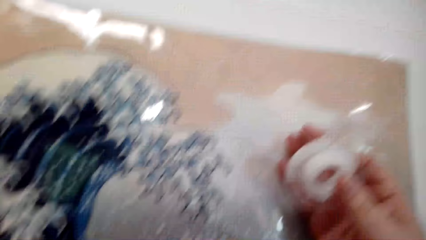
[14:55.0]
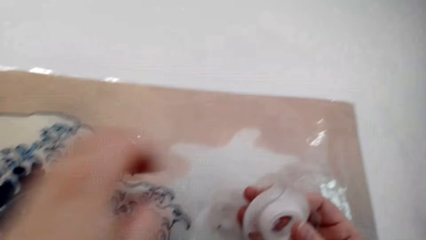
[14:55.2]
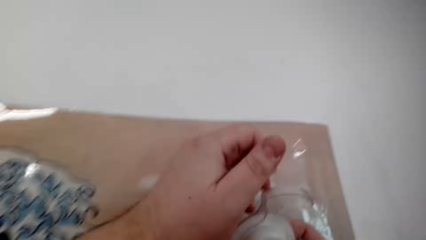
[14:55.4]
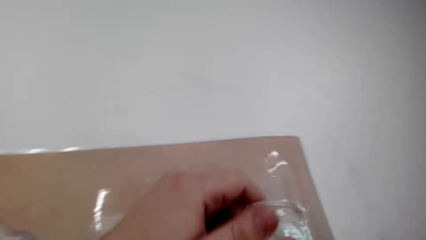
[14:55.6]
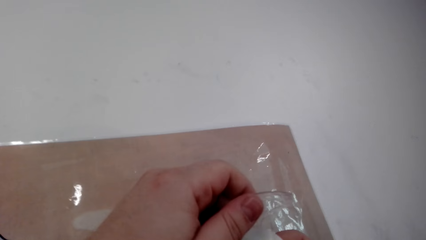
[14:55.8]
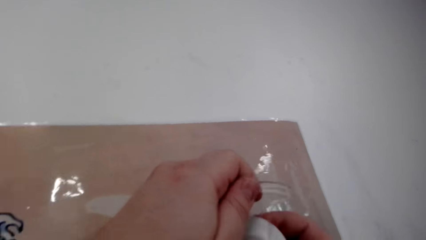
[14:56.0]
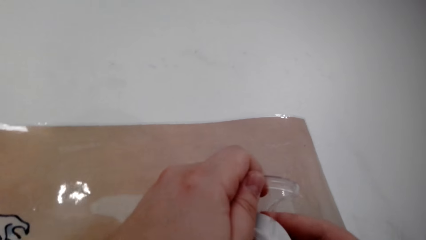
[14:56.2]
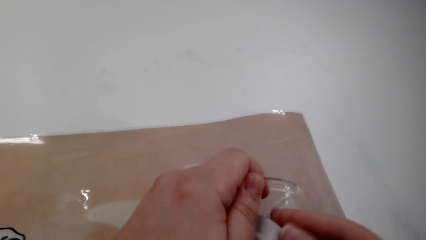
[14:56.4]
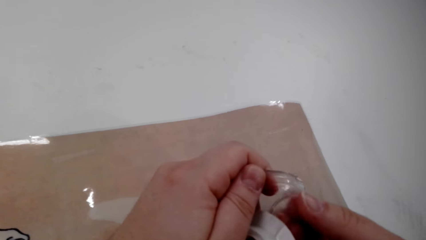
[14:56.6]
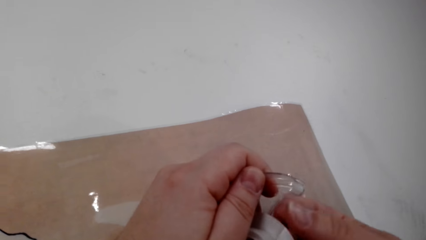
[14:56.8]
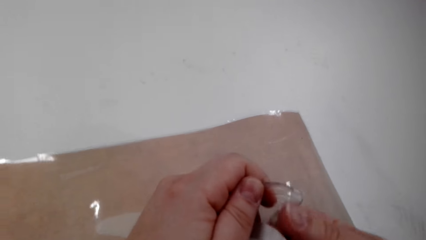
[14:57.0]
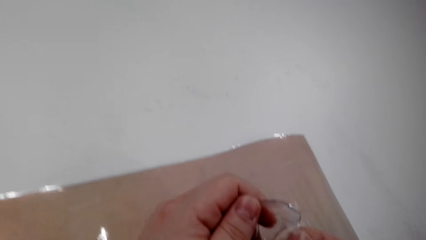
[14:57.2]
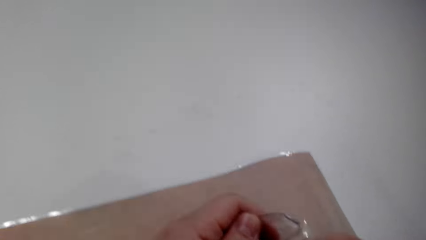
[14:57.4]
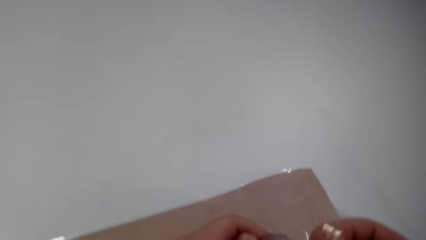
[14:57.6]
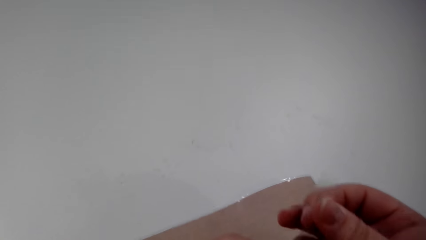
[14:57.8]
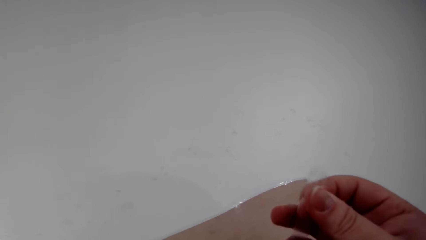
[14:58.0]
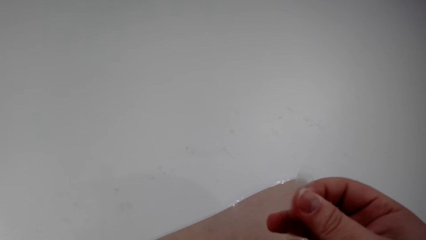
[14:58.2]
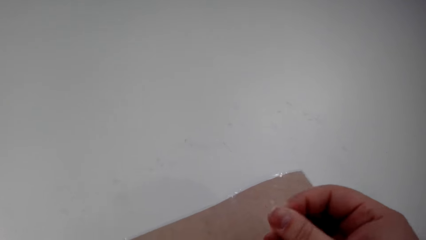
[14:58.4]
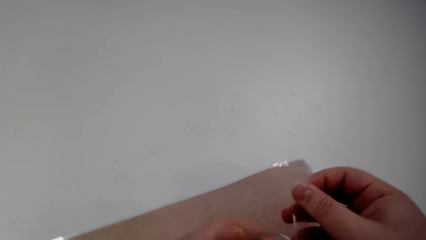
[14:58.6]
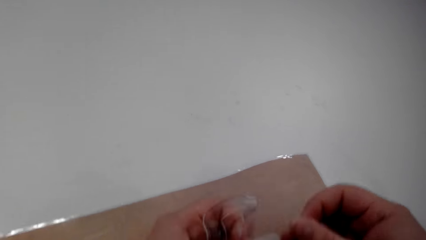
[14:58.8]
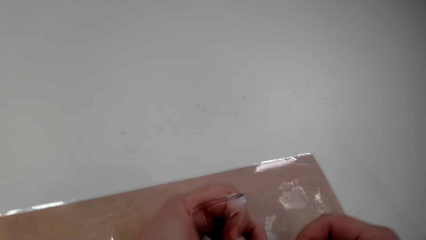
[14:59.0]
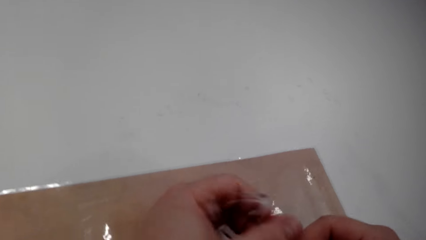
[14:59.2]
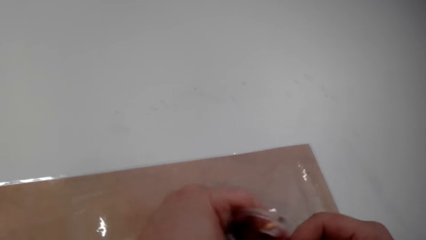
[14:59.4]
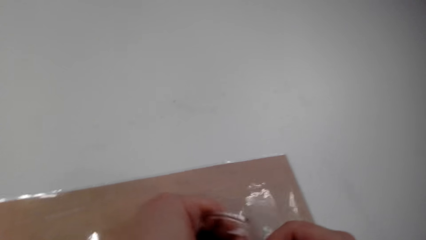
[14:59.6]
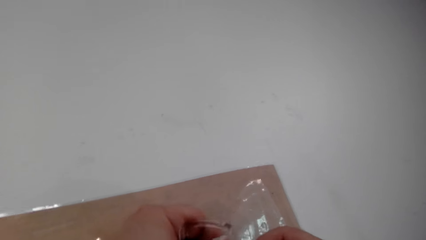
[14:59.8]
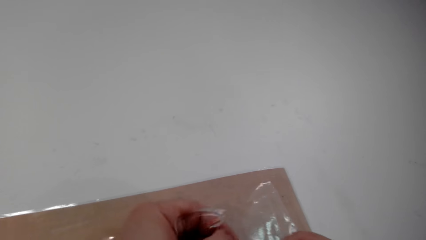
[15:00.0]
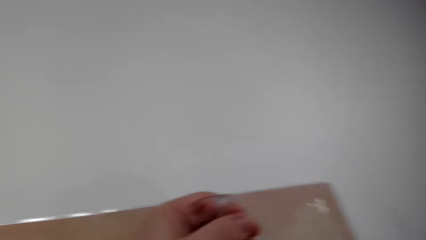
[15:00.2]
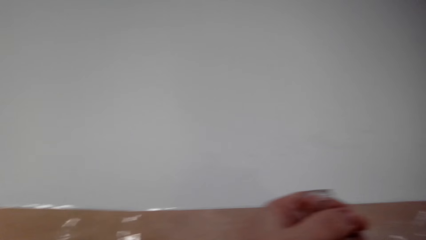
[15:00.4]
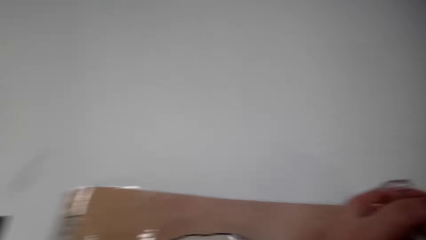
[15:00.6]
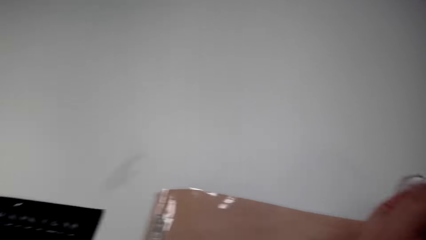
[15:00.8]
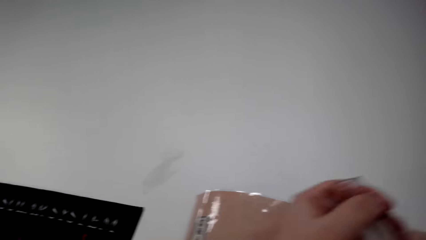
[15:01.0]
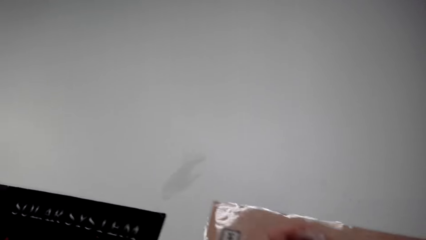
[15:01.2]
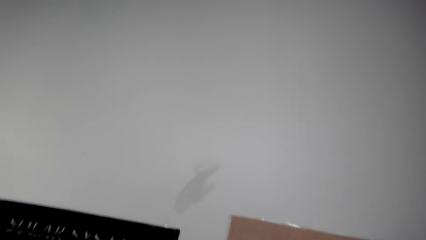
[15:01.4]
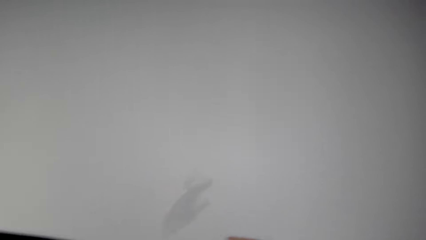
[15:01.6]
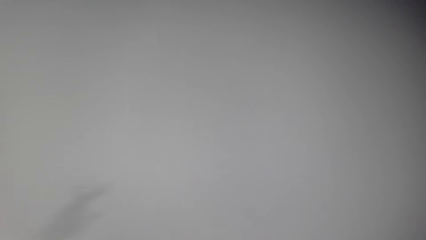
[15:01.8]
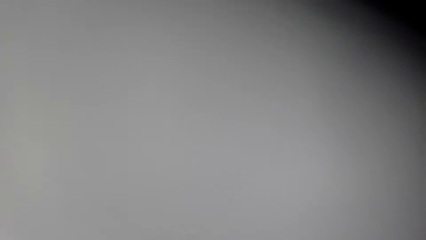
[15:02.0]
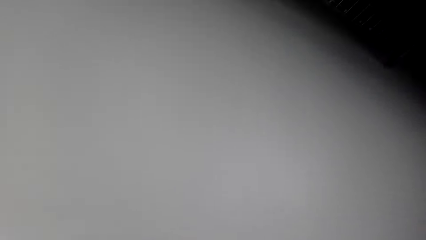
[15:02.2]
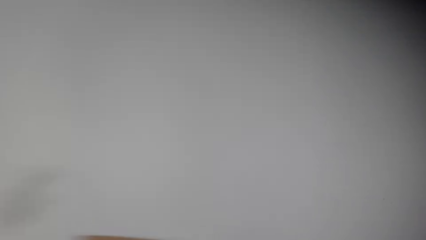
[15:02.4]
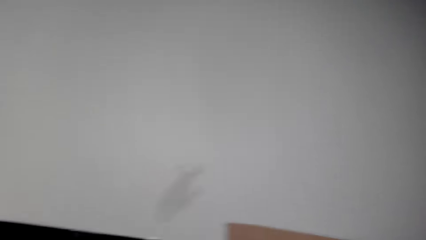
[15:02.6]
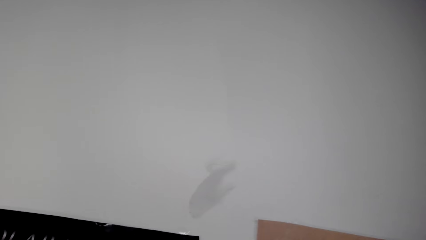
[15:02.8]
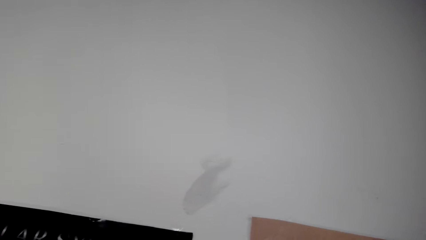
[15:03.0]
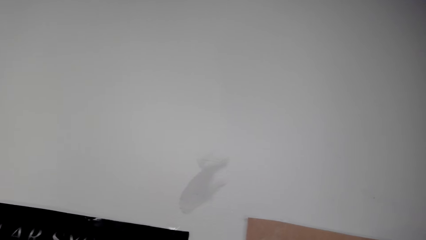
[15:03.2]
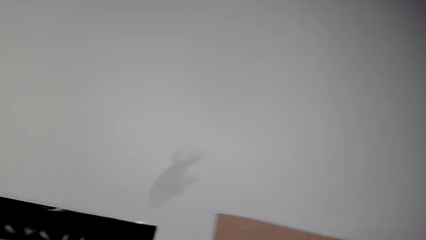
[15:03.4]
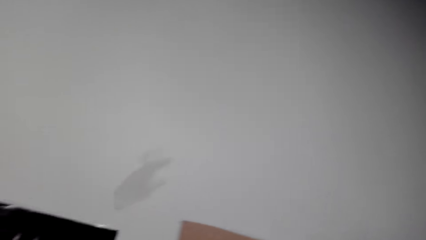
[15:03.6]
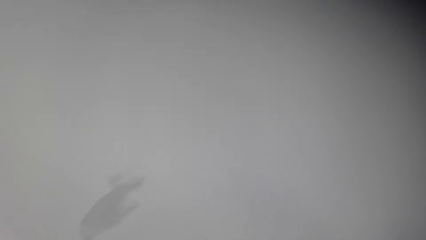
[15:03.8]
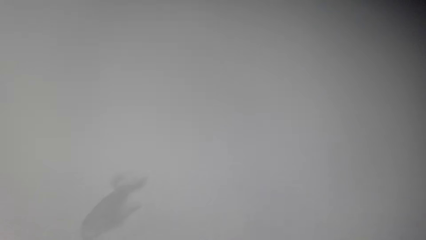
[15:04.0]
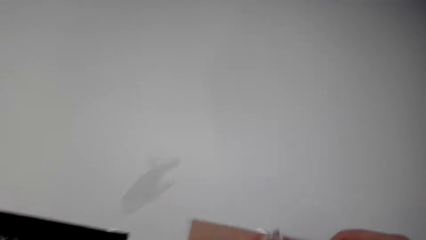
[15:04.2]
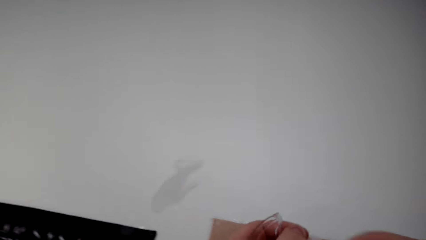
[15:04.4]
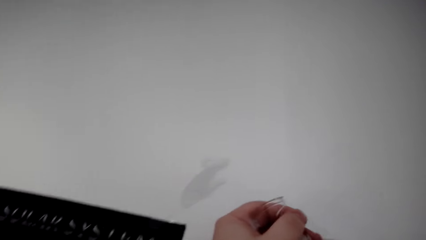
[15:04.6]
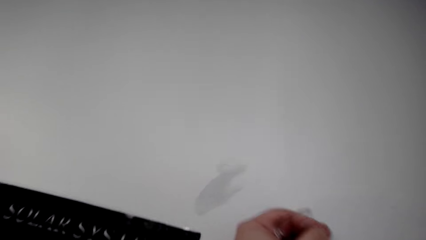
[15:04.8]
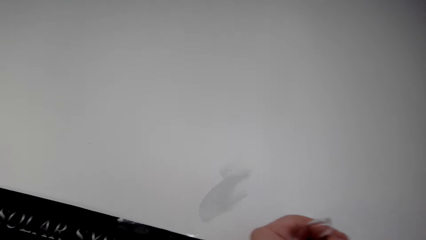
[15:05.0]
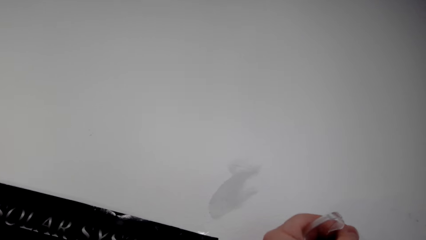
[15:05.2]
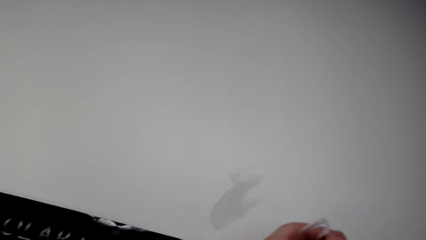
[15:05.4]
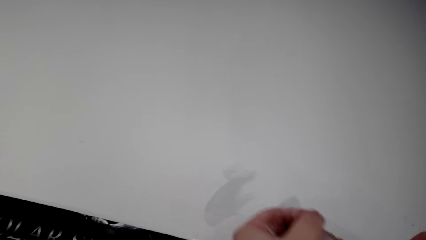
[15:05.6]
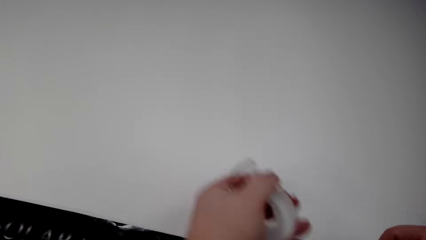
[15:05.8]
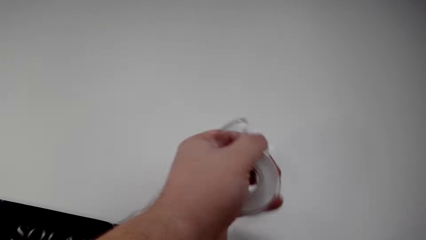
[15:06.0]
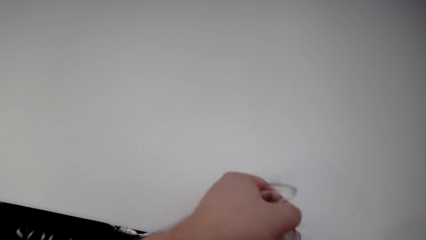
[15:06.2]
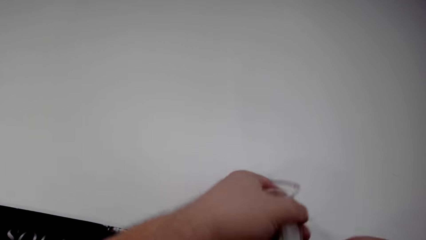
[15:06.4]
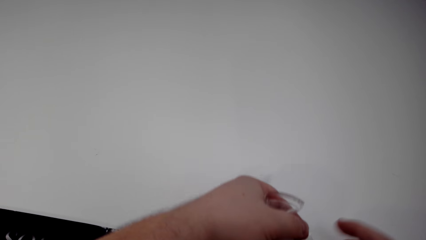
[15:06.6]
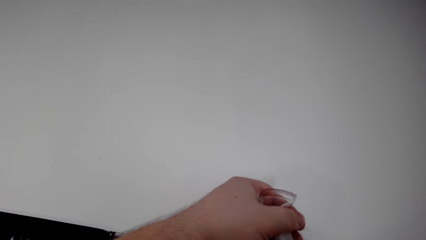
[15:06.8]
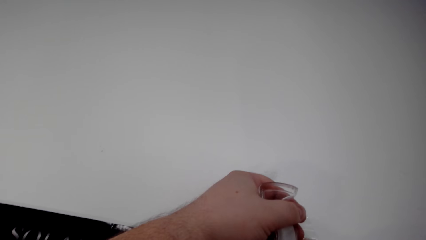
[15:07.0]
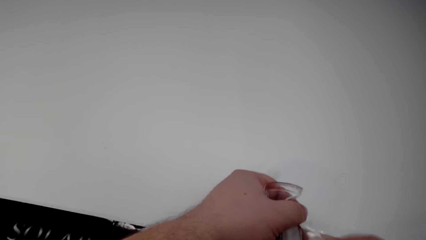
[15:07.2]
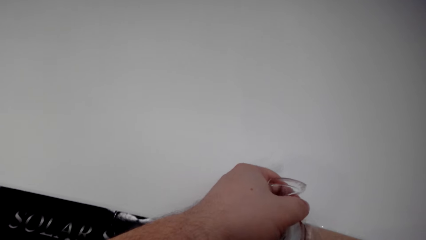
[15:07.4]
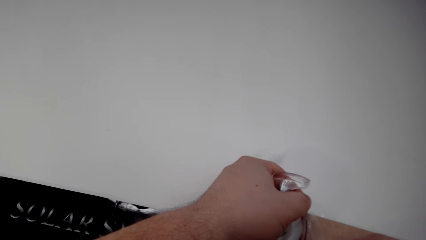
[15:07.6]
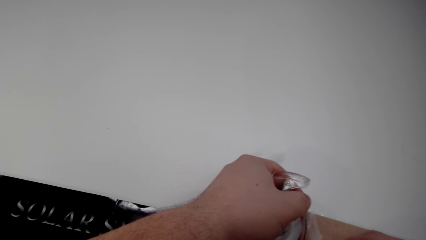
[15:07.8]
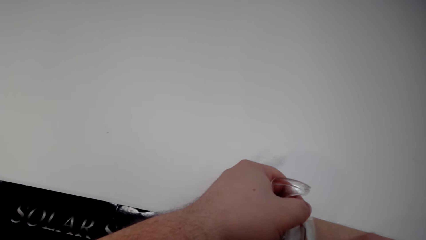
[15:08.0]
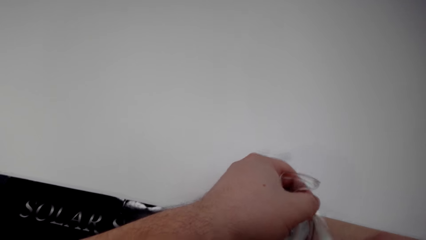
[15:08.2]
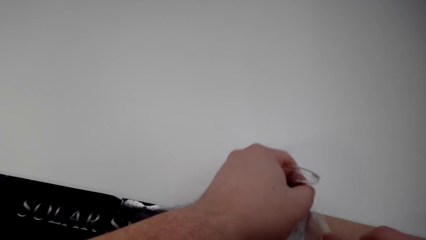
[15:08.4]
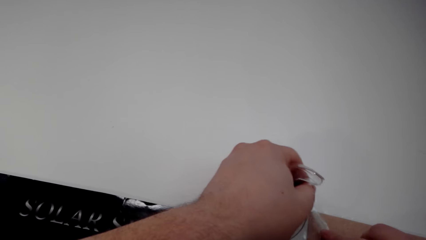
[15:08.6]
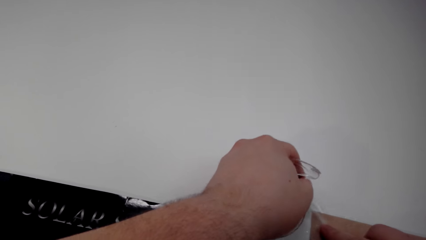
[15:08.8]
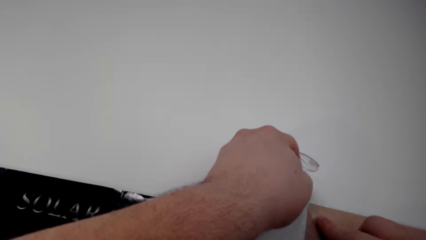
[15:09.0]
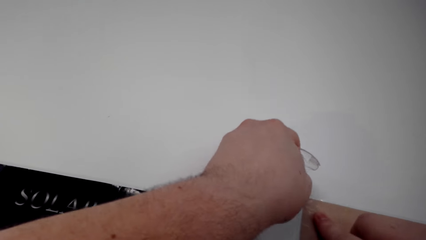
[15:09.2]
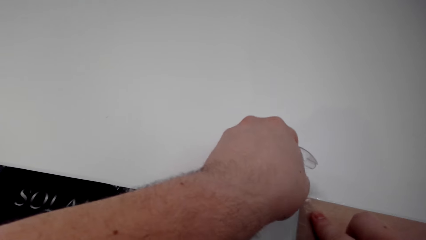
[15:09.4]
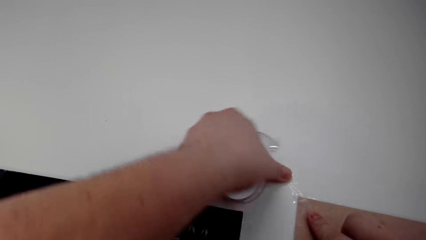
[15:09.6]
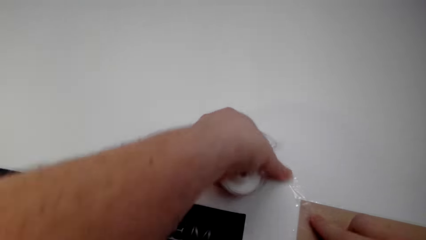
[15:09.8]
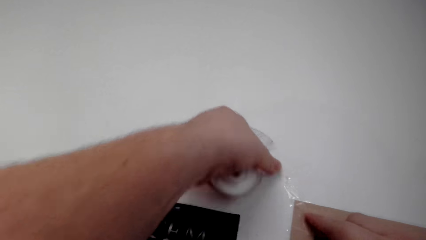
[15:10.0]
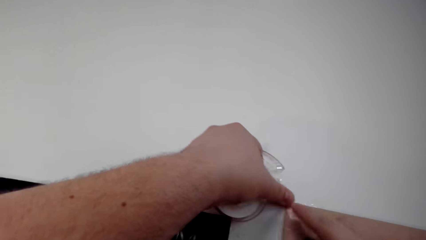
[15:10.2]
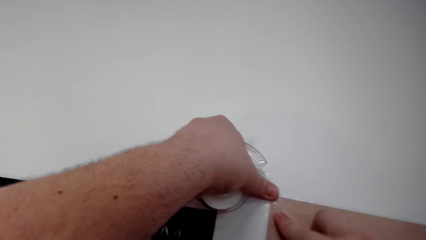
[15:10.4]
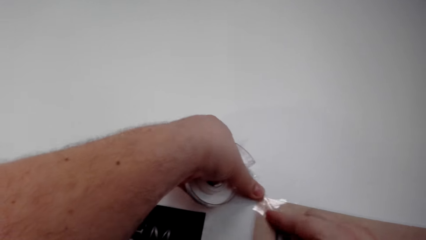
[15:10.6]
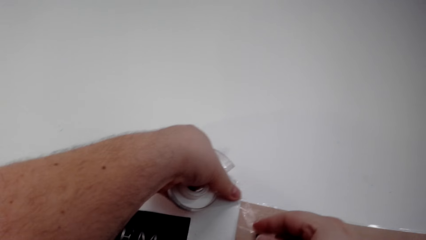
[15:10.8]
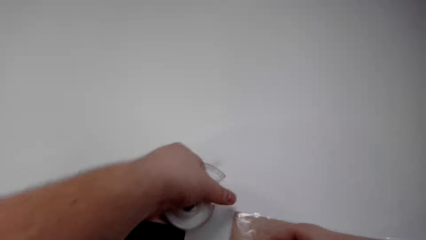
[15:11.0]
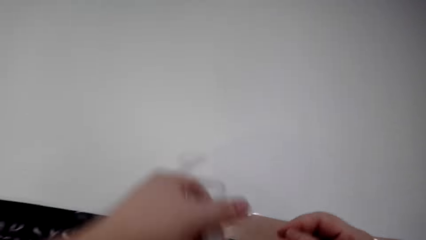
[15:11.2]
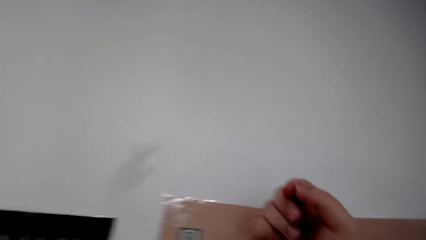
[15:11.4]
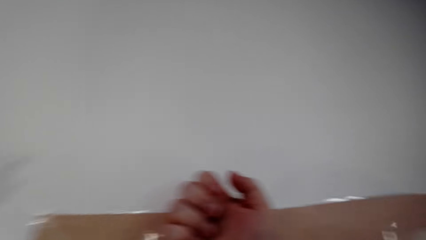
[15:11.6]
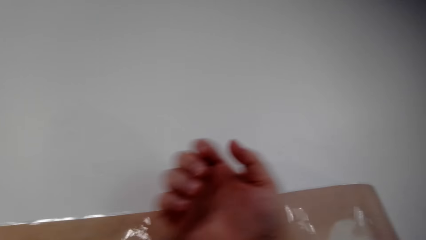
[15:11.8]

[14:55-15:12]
The camera wearer holds a cello tape. They fix the wall art paper with the cello tape. They cut the tape. They fix the wall art paper on the wall with the cello tape. They pull the tape. They tape a poster on the wall.
